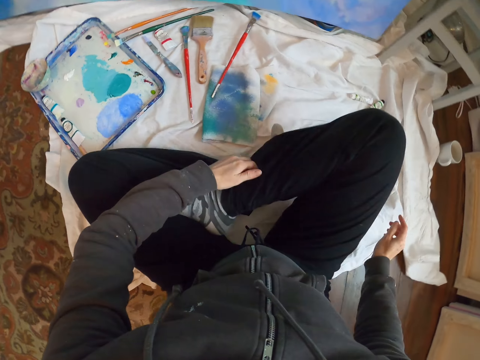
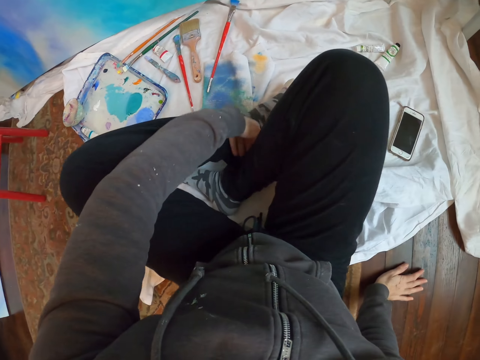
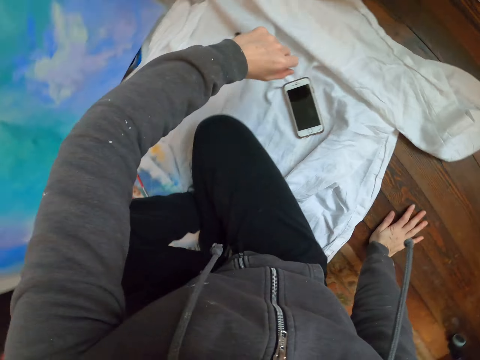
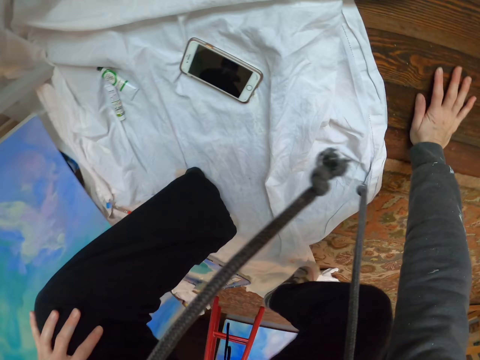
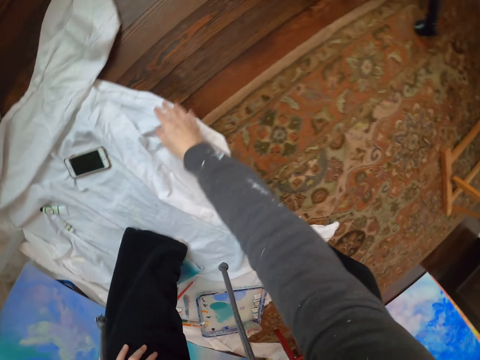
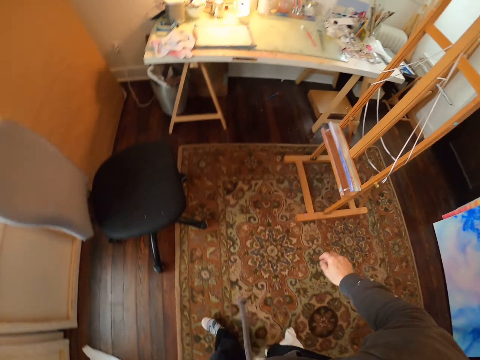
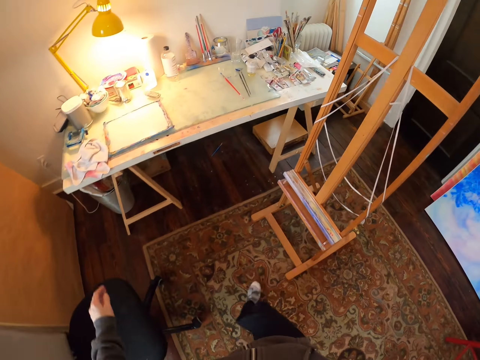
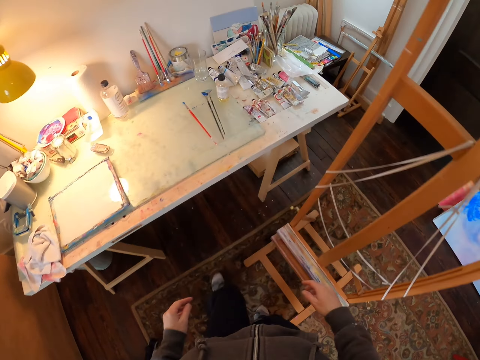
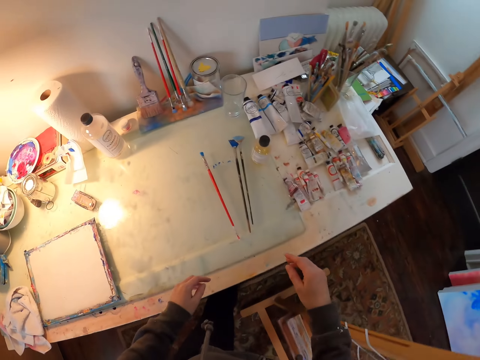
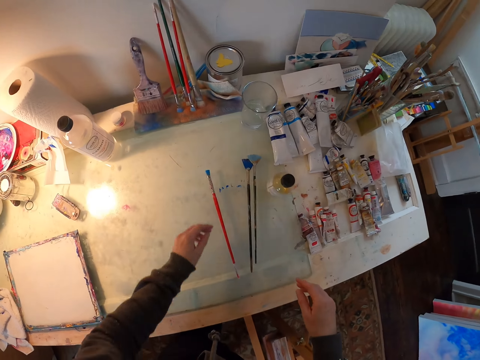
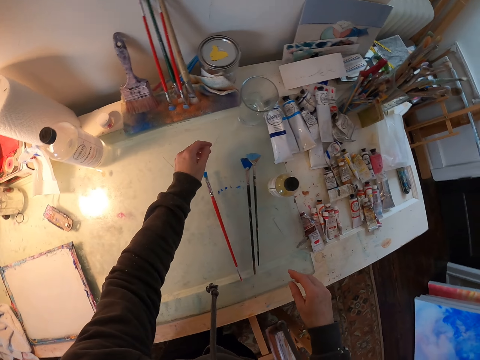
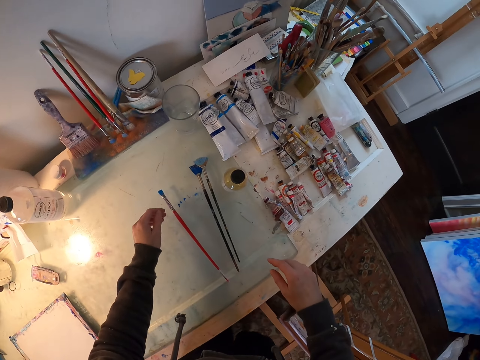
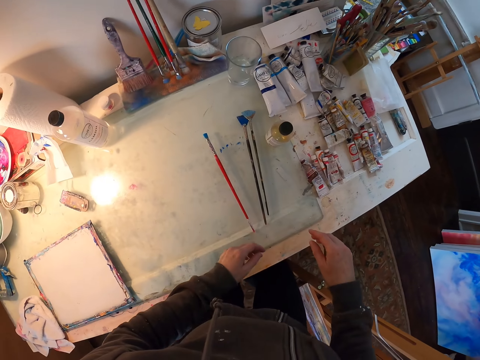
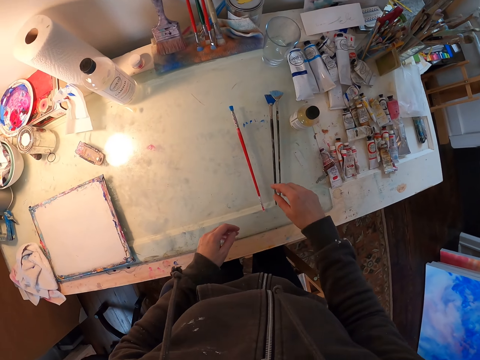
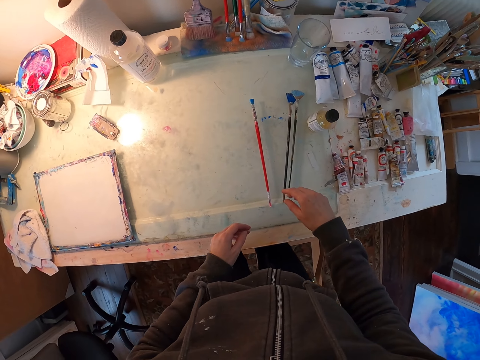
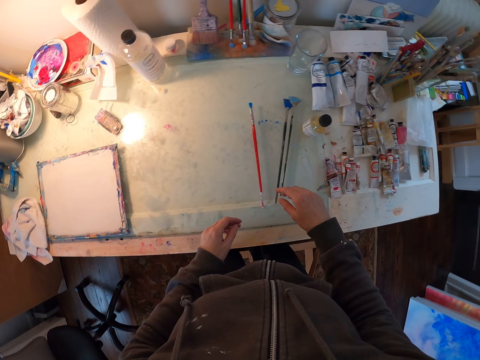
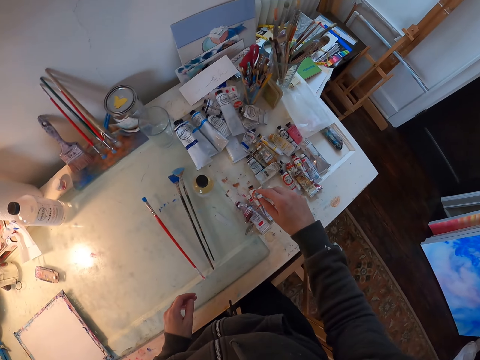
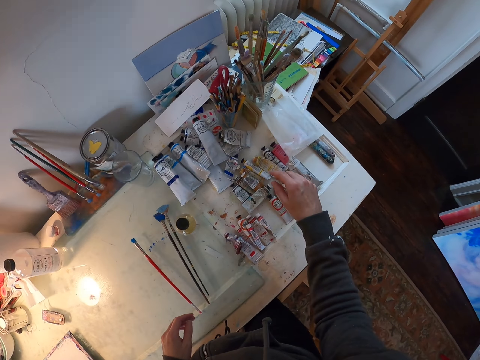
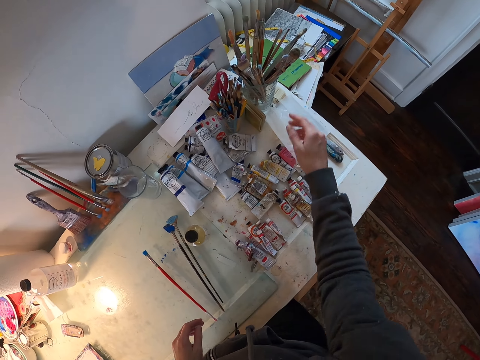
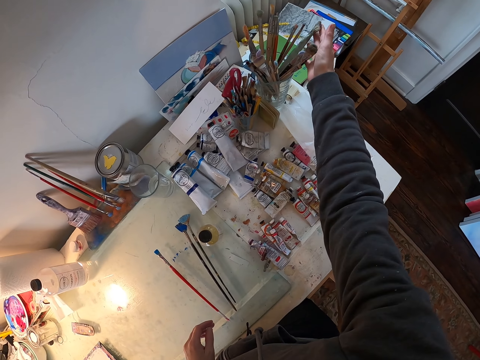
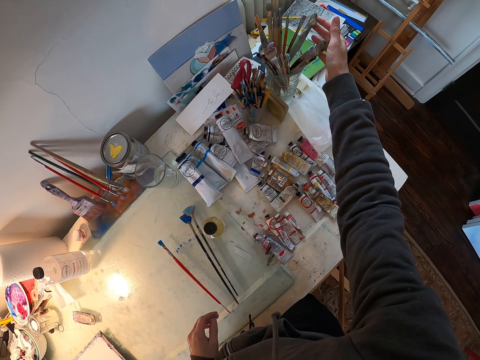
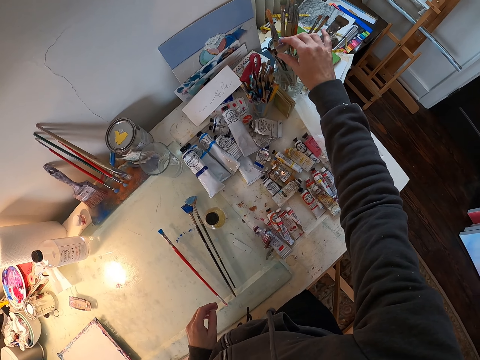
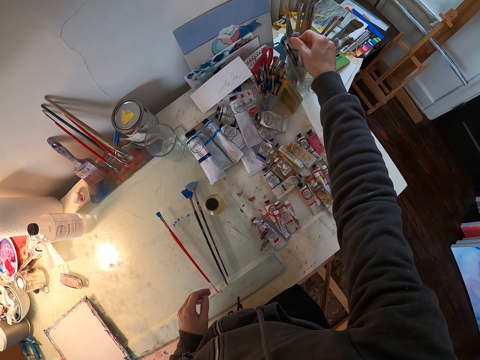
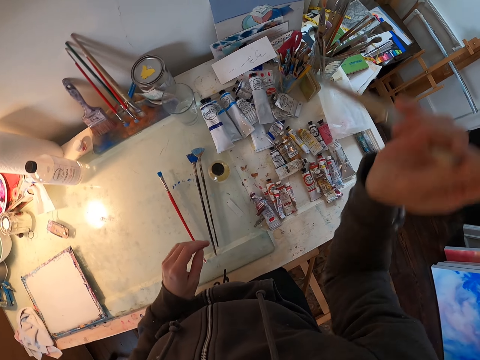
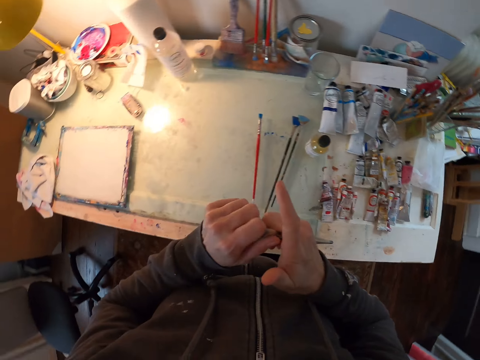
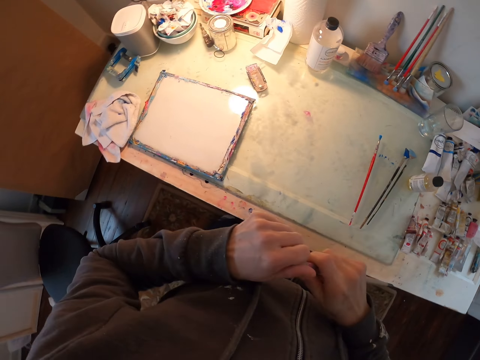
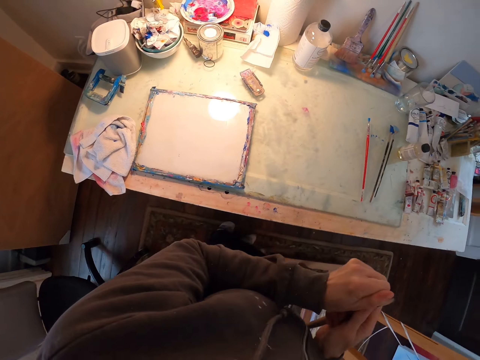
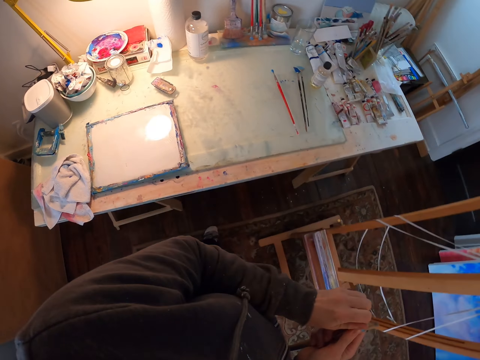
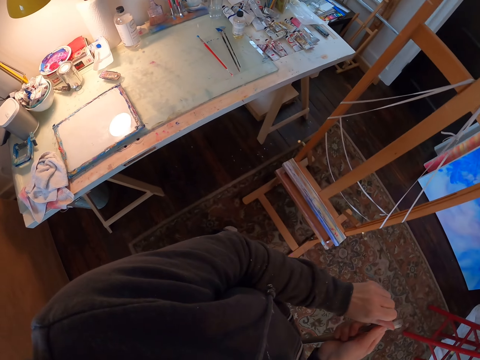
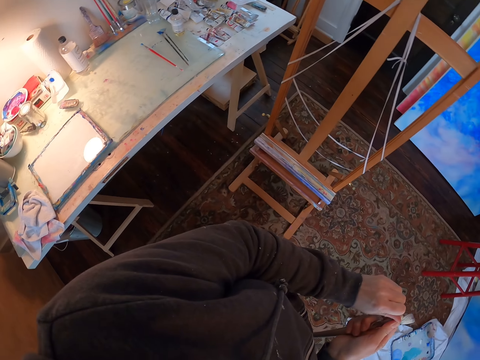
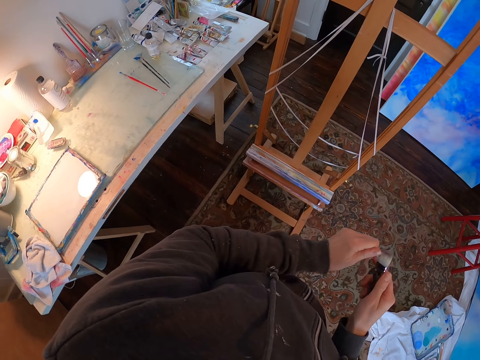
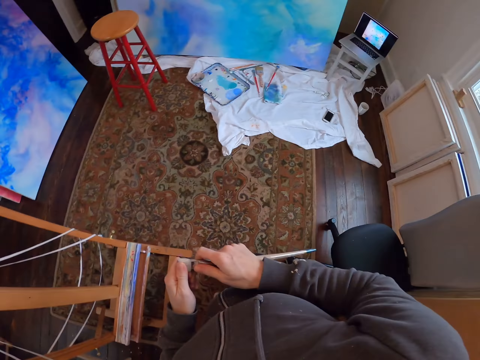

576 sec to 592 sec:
The camera wearer stands up. They walk in the room. They look at the table. They touch the brushes. They pick up a paint brush. They turn around.

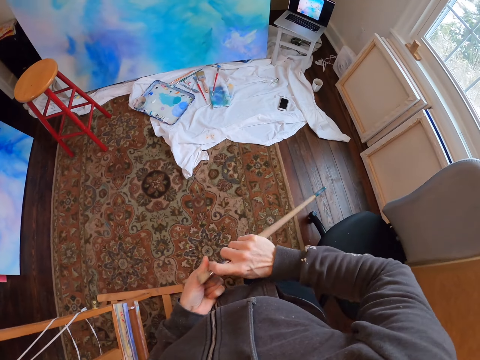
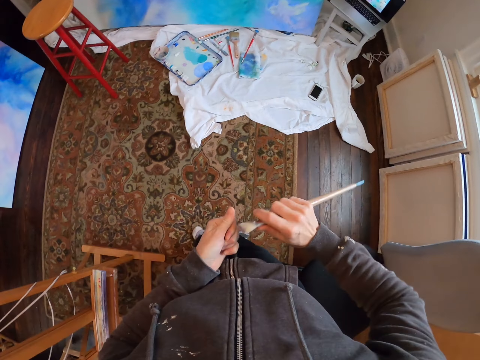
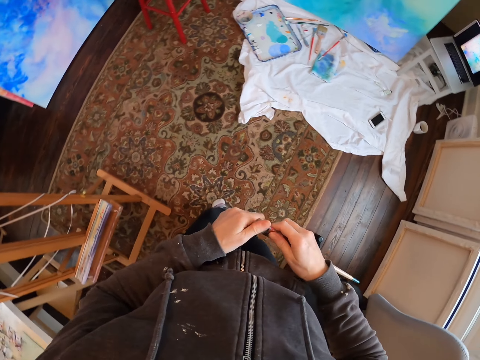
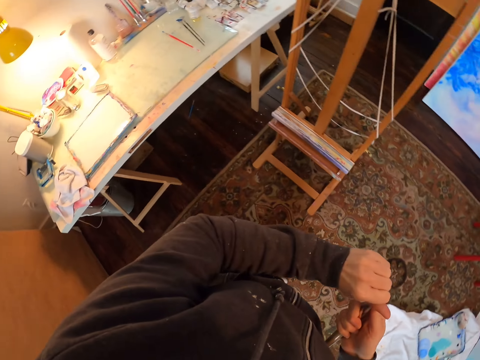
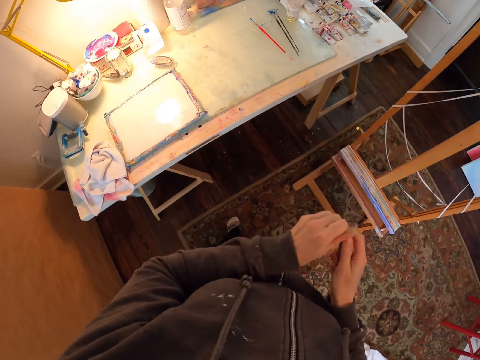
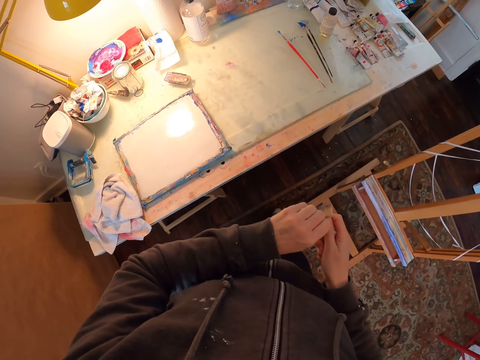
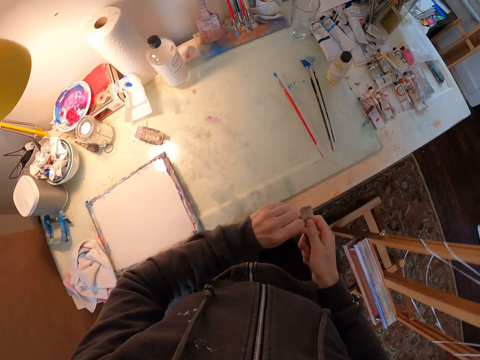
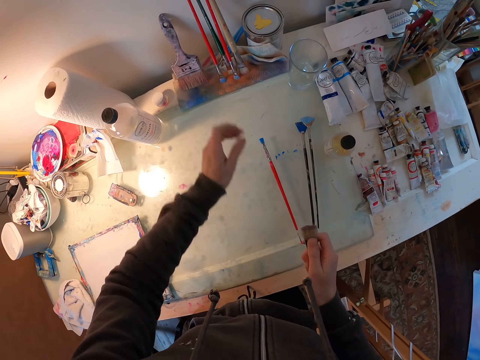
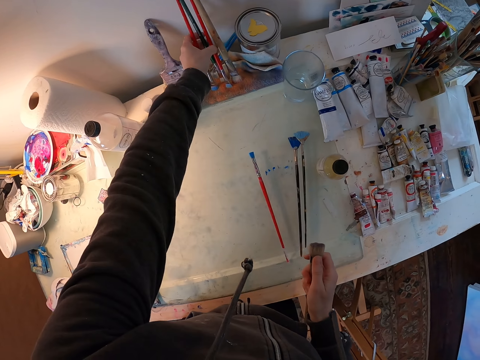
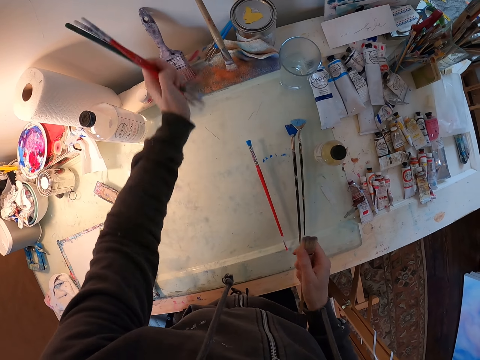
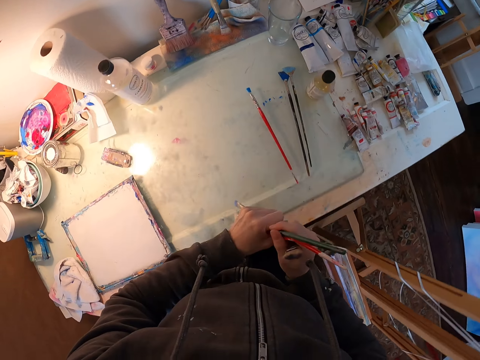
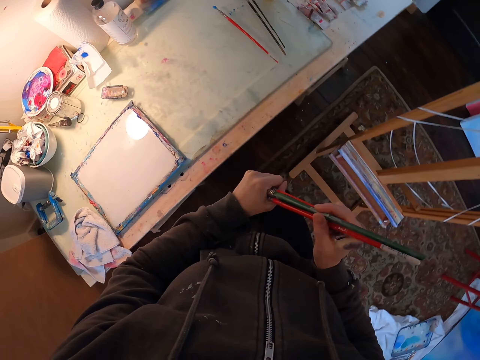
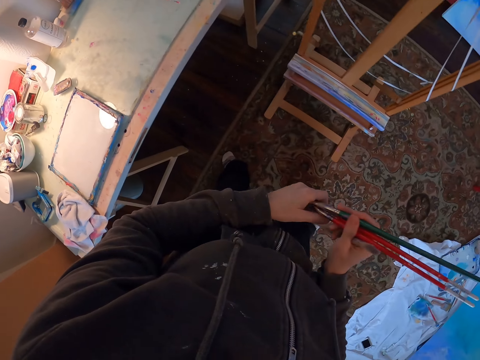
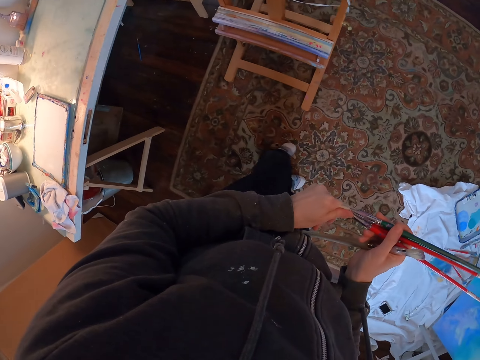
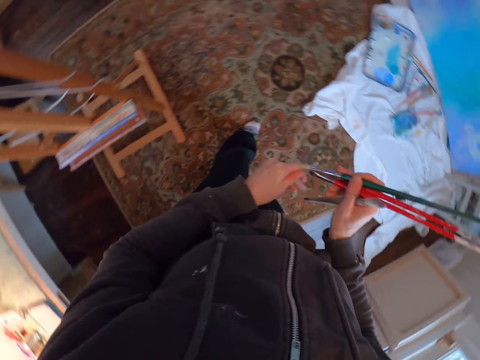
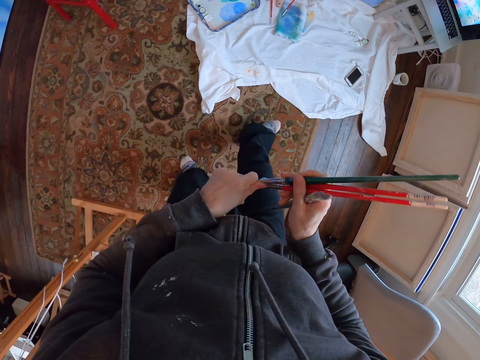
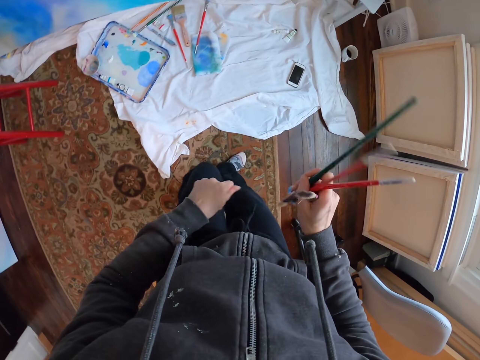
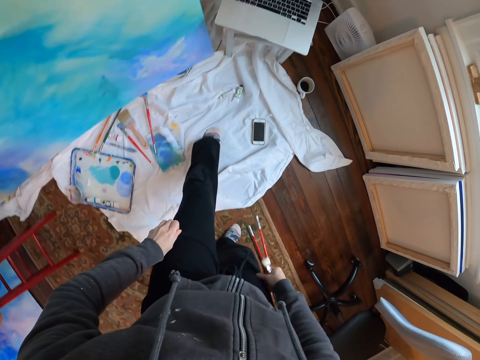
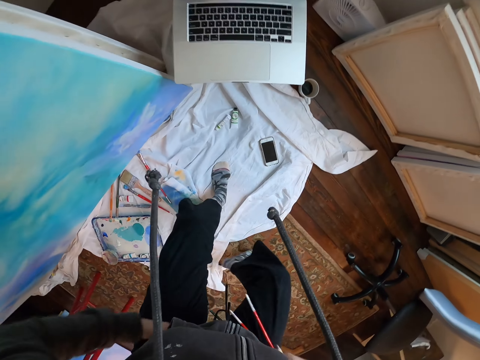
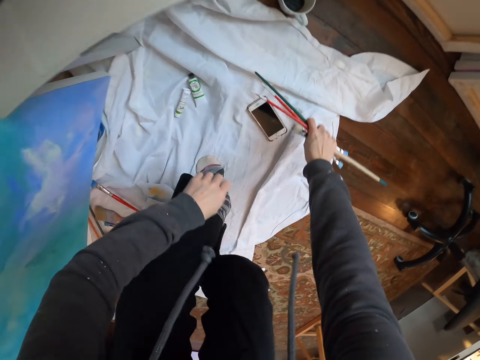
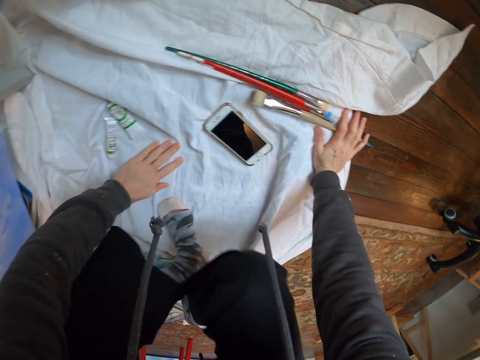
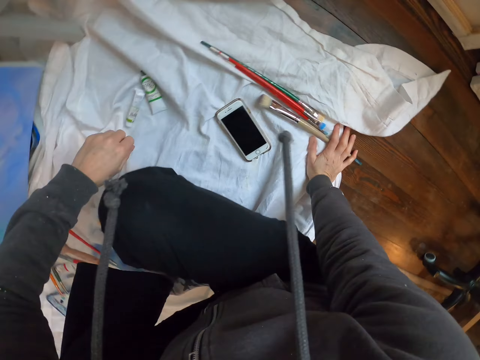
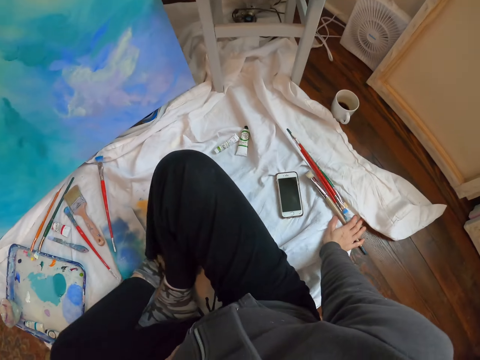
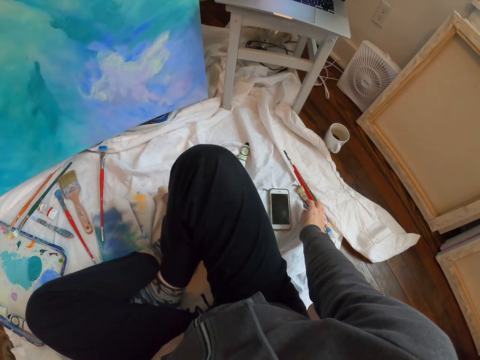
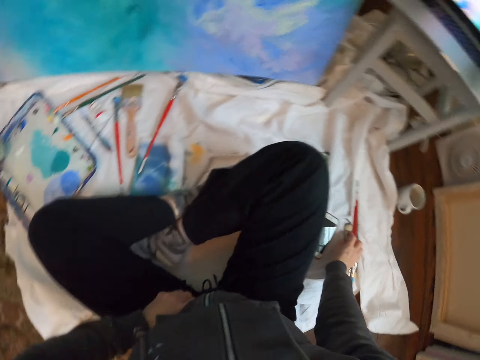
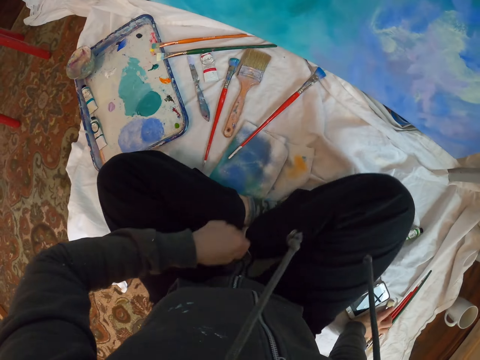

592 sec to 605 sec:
The camera wearer walks around. They turn around. They pick up brushes. They turn around. They walk around. They place the brushes on the cloth. They sit down.
